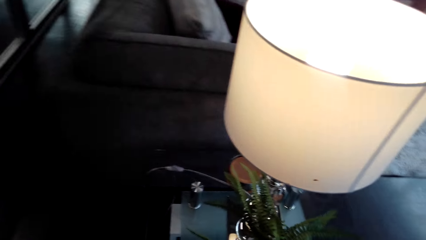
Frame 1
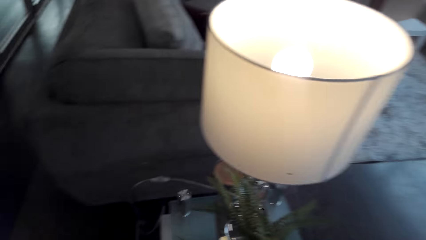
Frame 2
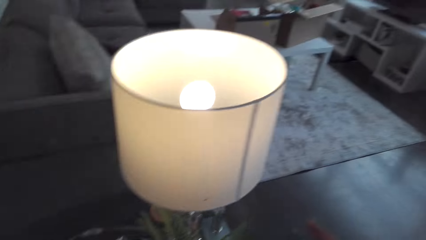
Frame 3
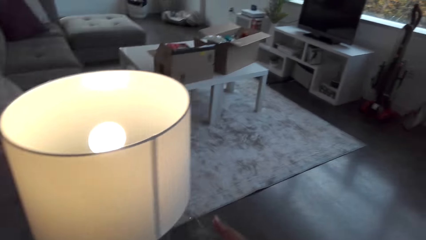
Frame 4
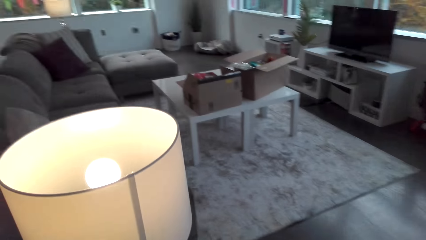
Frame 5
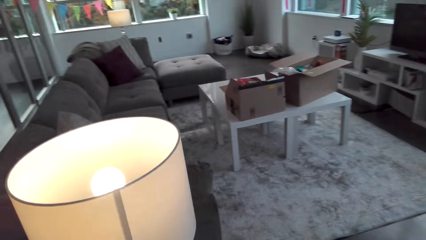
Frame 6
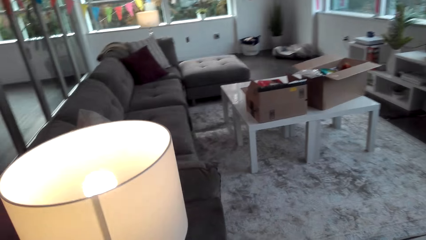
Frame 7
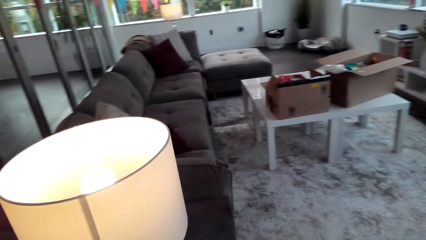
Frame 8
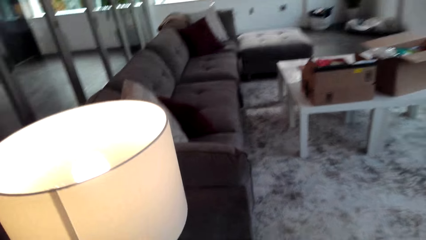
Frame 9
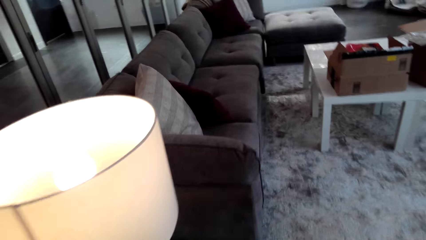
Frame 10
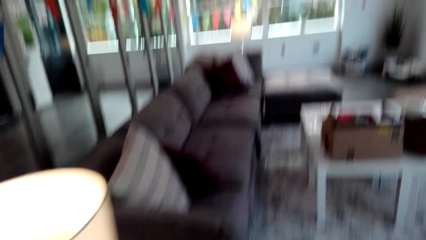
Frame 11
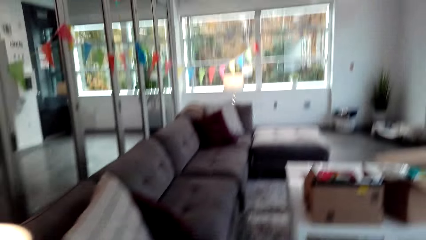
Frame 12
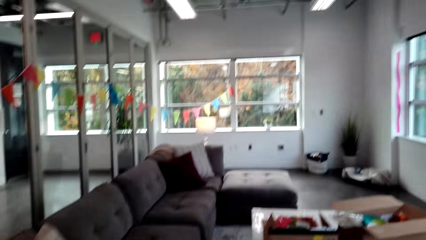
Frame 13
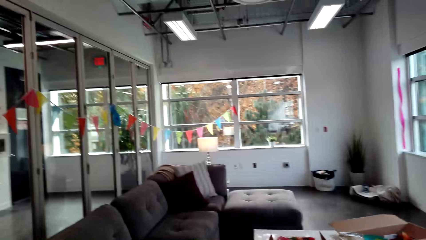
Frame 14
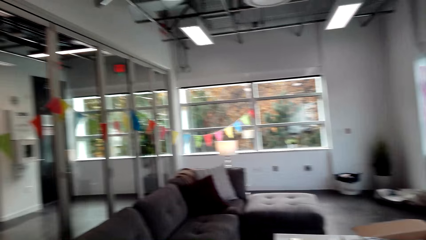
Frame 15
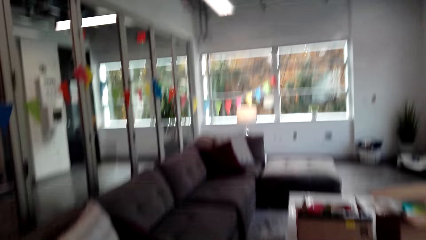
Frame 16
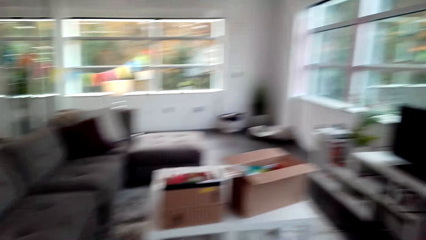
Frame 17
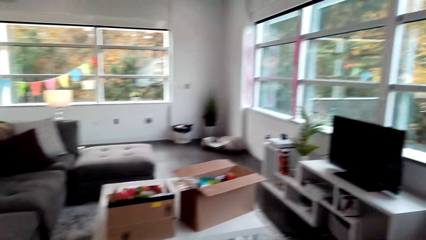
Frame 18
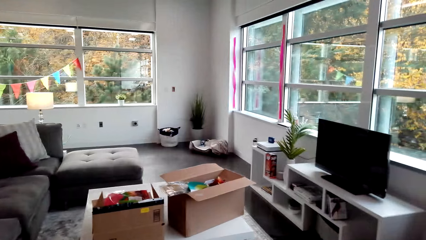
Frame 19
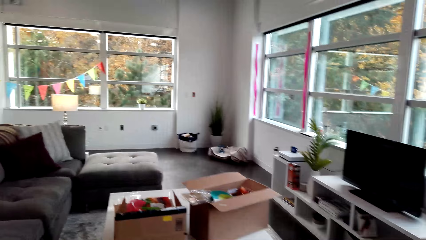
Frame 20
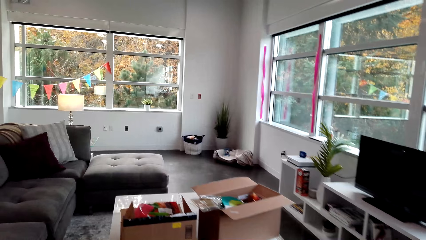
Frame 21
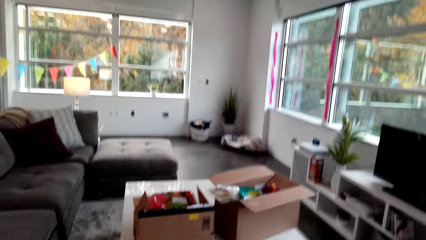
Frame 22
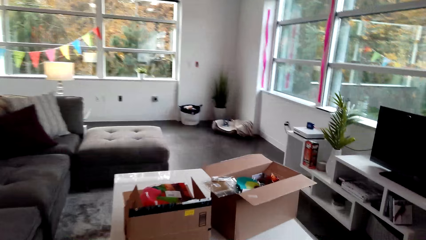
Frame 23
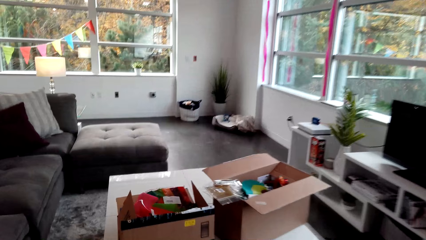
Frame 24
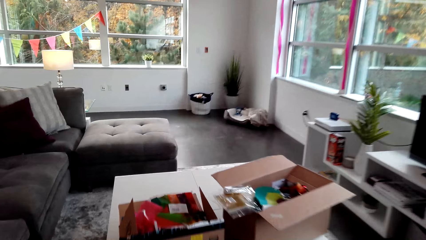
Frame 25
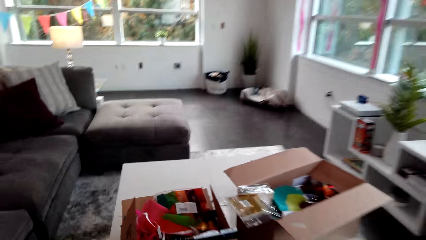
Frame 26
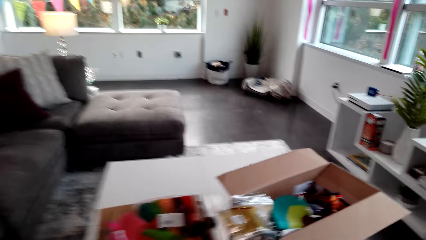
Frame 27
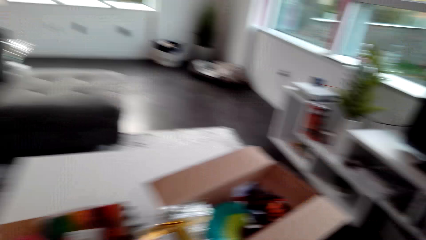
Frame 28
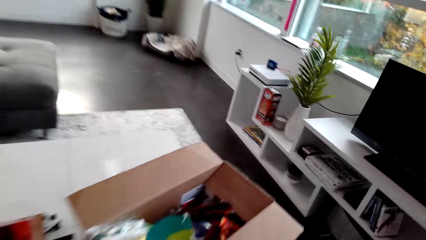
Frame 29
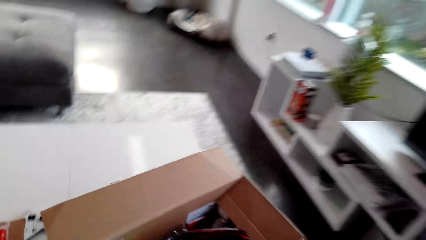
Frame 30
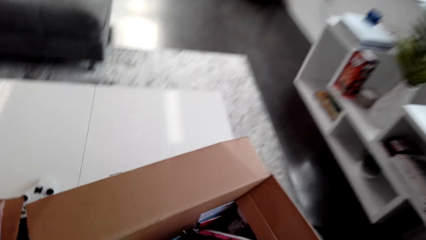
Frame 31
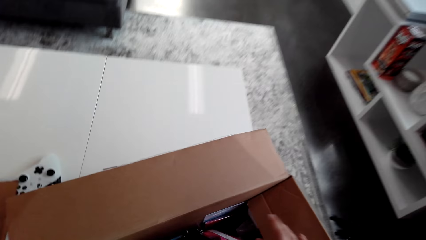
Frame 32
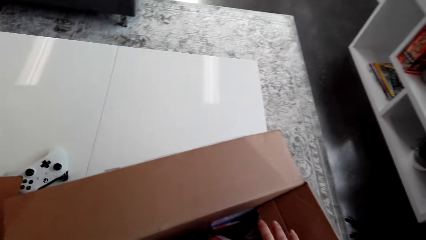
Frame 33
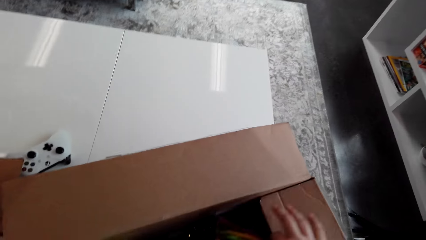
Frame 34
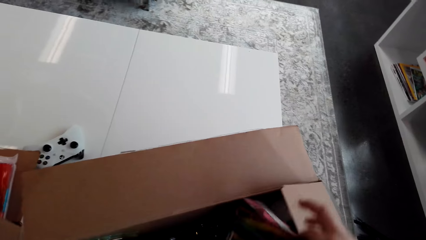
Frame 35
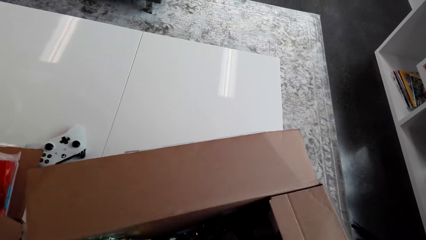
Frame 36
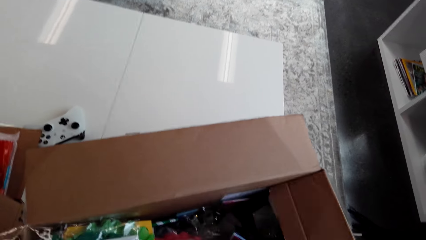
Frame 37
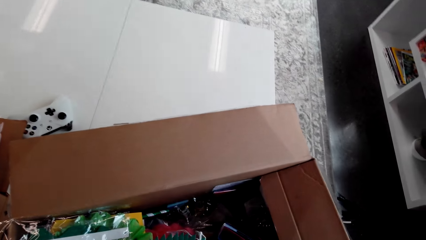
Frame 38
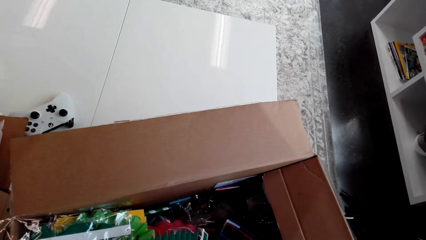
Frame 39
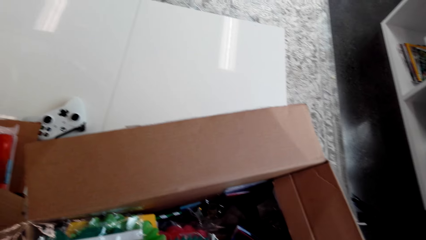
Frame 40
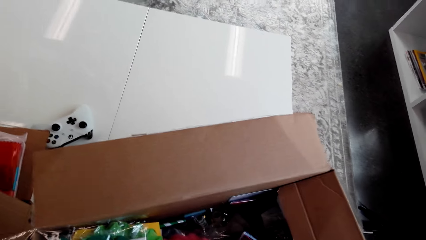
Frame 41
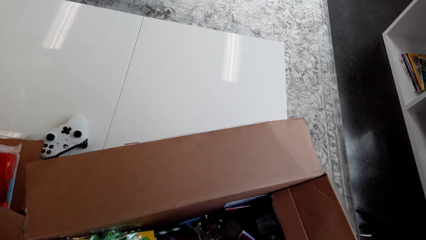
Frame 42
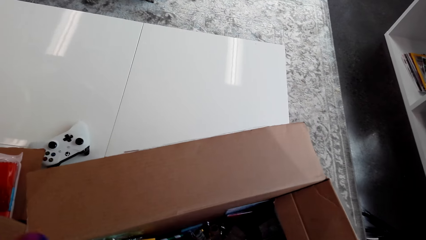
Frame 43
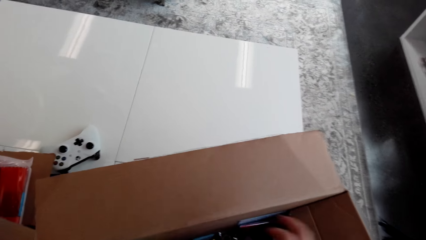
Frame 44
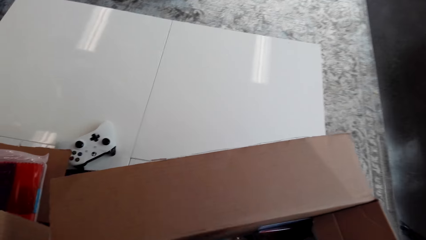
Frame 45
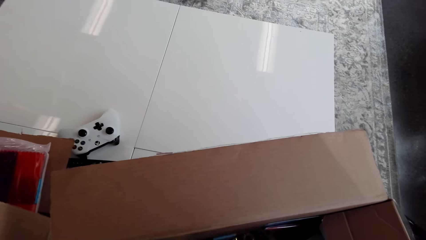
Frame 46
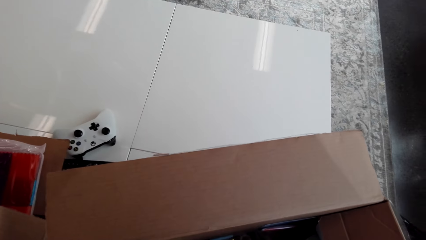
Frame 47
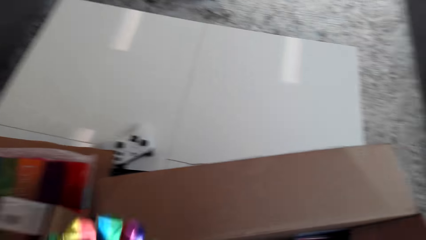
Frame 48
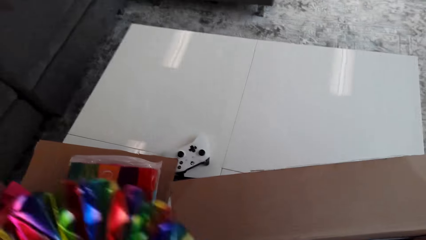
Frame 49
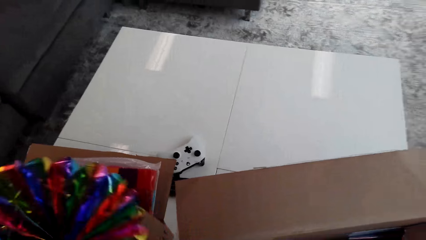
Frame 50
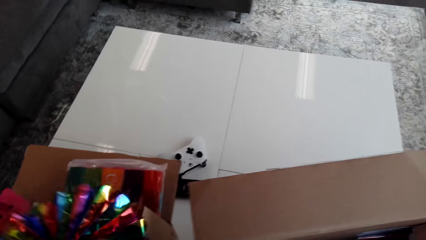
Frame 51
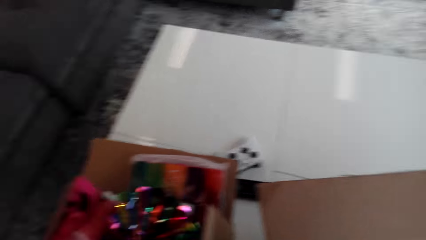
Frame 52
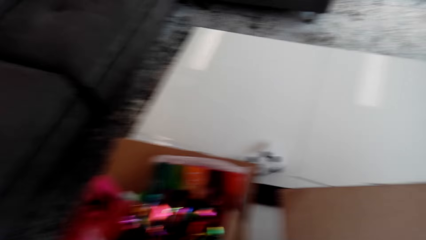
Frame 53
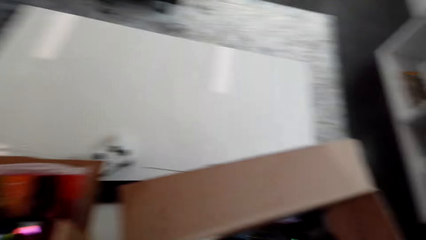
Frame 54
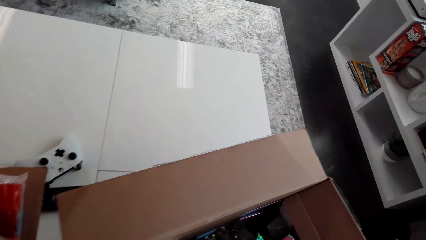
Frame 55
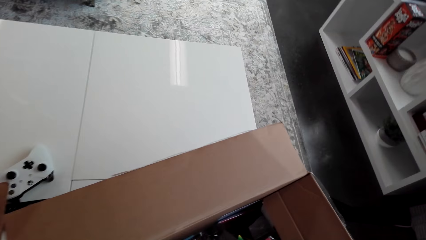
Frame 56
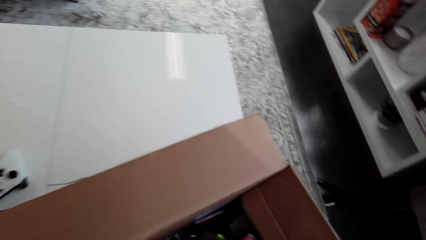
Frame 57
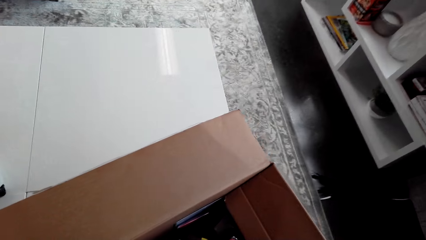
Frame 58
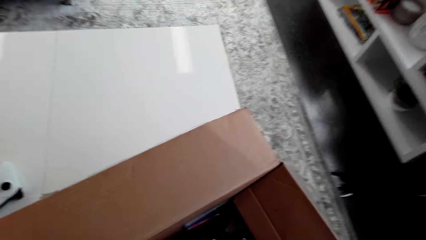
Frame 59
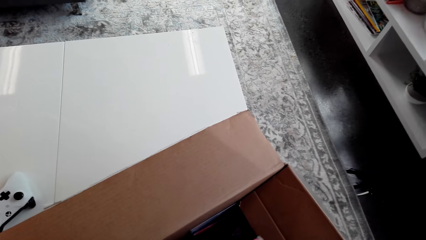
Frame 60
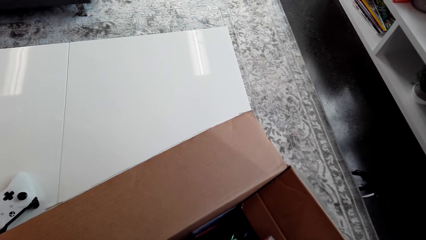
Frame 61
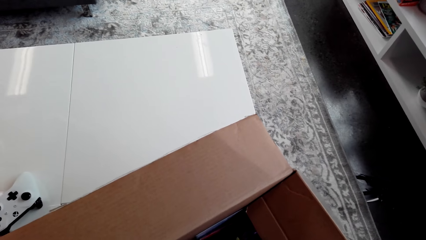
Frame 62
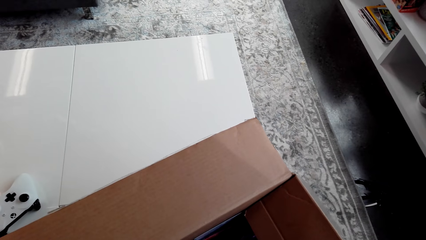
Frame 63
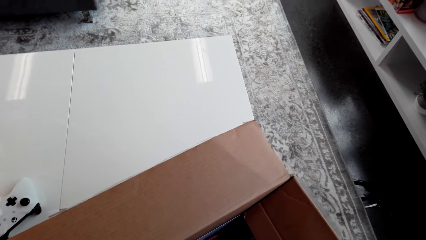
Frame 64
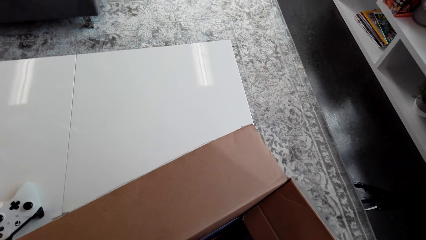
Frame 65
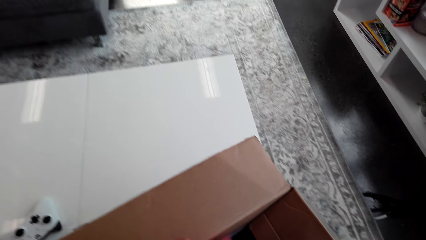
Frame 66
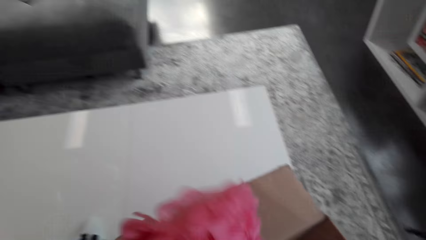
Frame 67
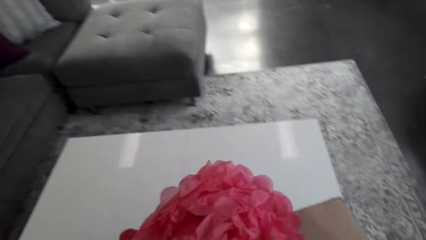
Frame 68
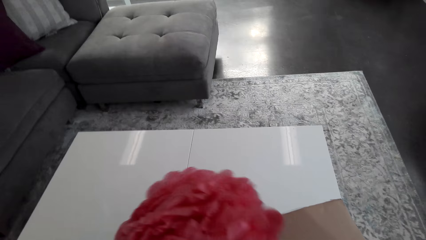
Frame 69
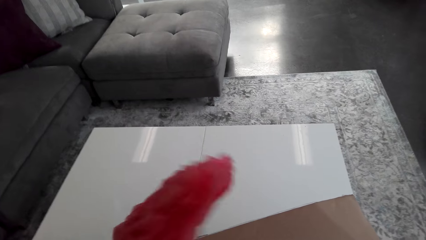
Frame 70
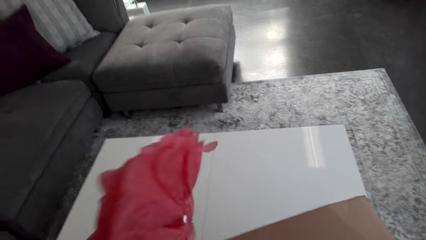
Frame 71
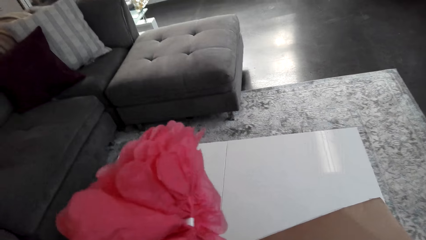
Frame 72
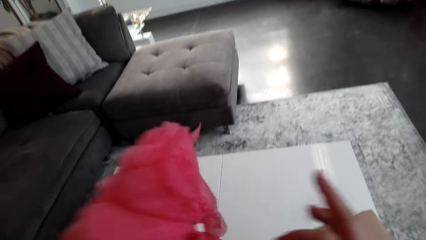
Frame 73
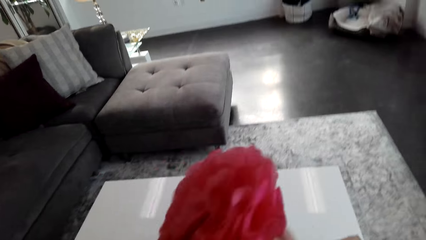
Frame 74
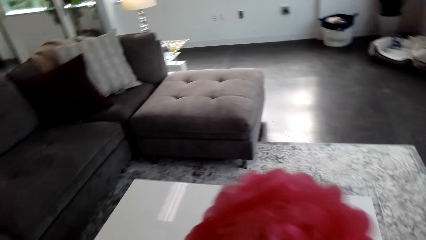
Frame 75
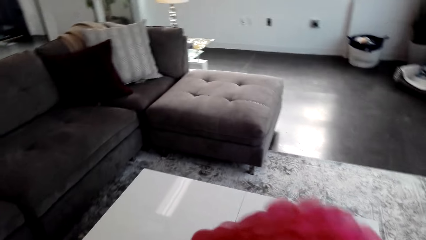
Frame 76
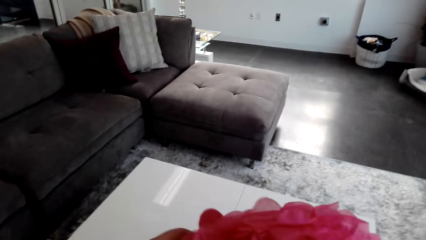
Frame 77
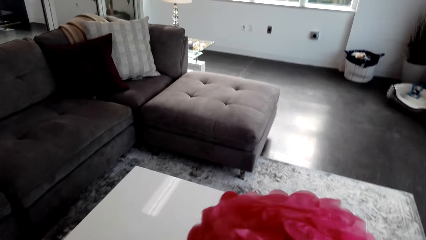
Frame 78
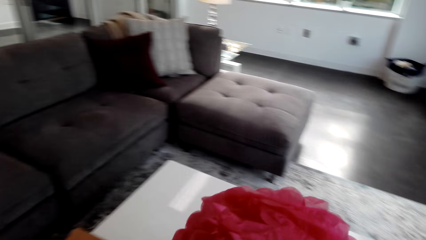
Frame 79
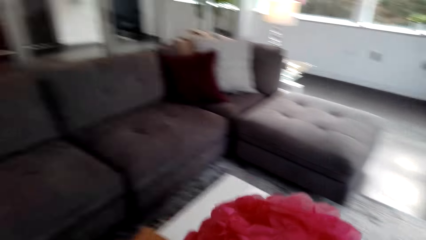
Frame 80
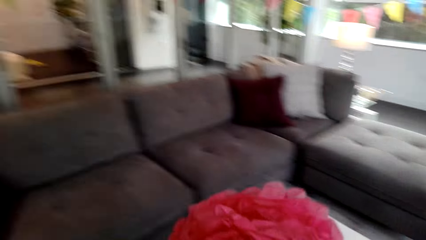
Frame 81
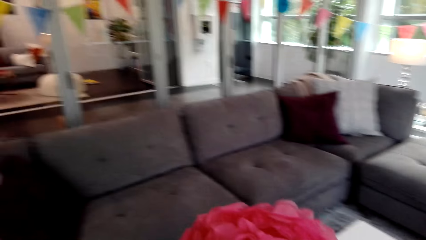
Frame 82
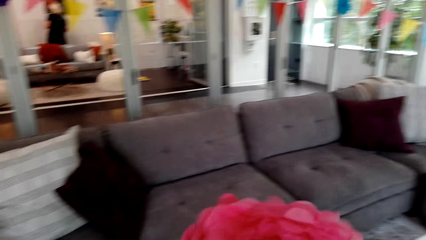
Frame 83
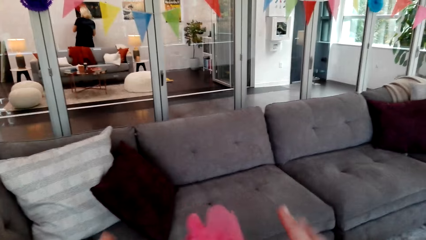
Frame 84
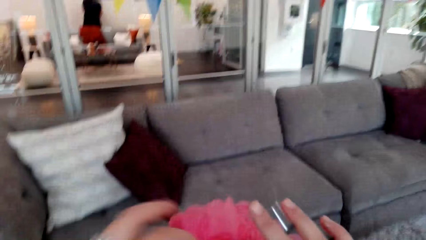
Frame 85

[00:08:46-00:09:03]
The camera wearer moves around the room. They pick another flower. They pick the ribbon. They lift the ribbon up. They put the ribbon inside the box. They pick the ribbon. They lift the ribbon up.
